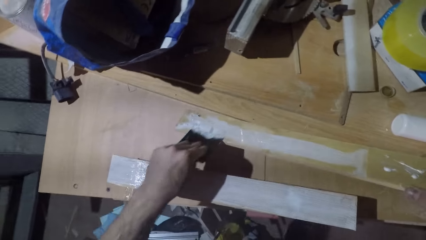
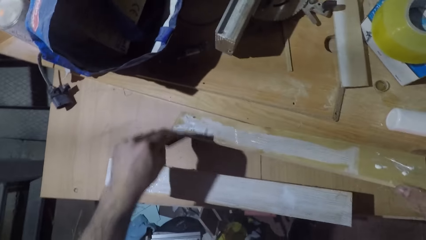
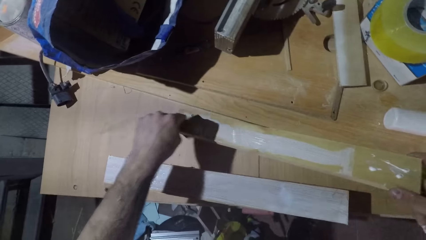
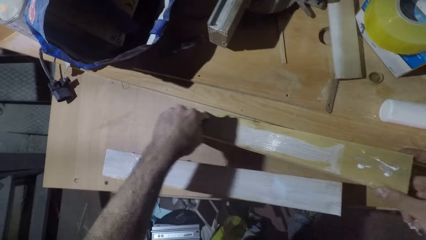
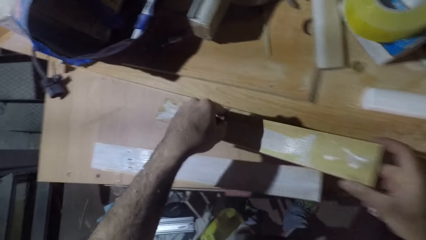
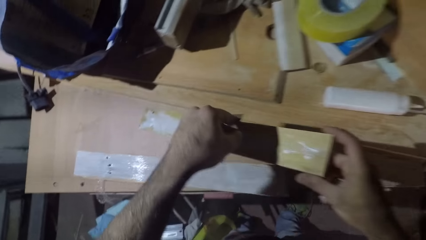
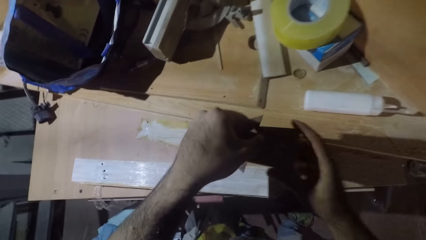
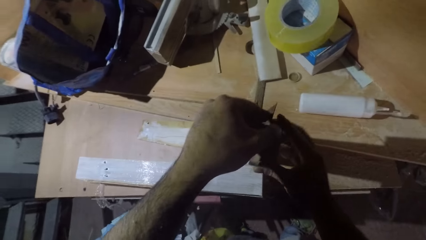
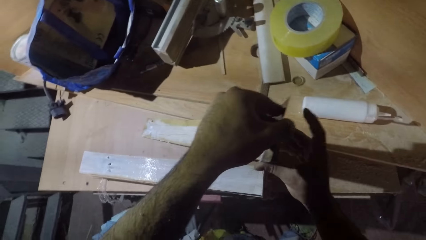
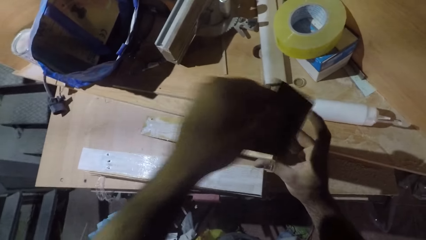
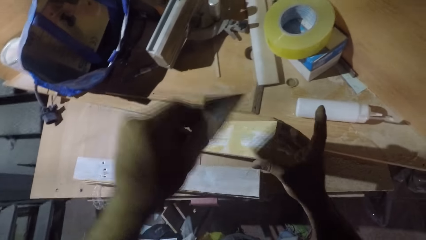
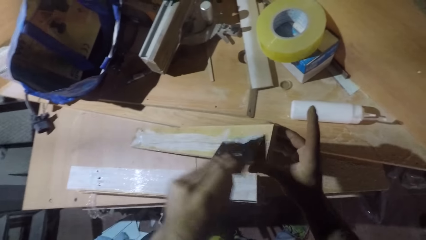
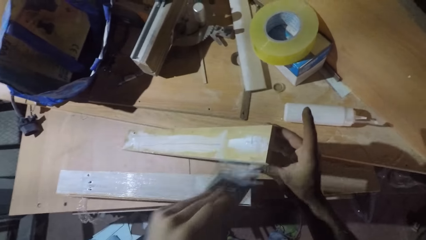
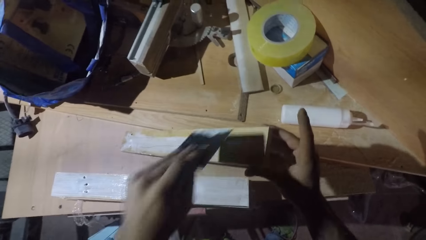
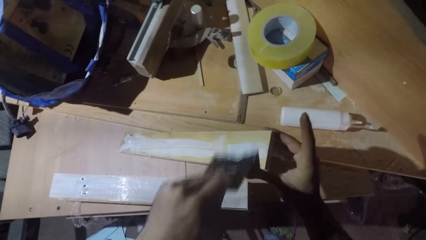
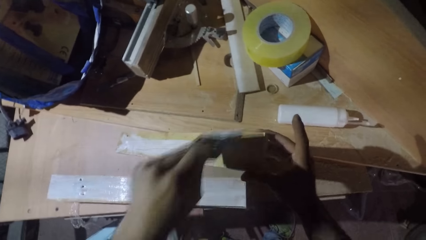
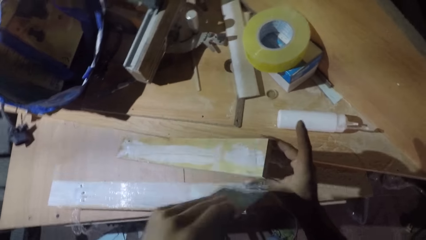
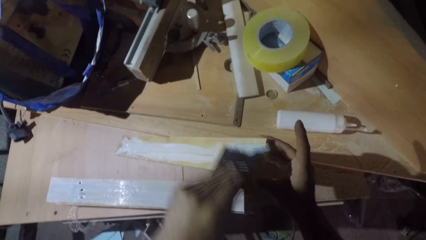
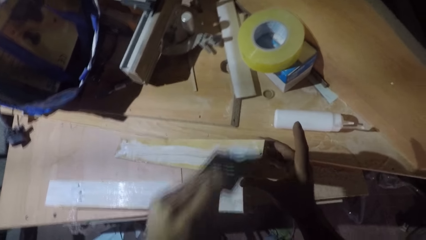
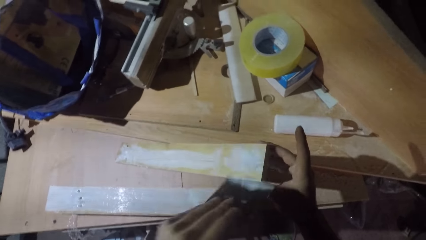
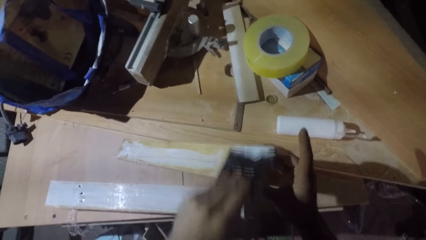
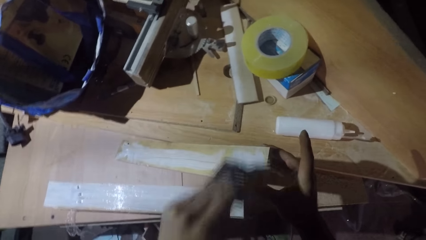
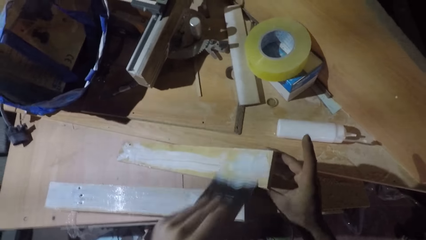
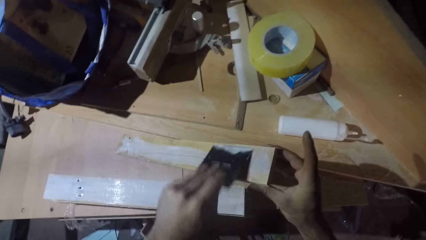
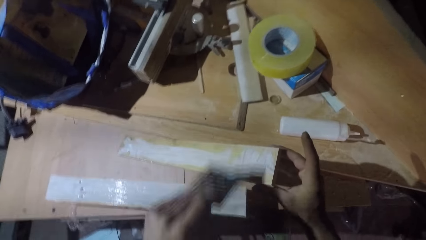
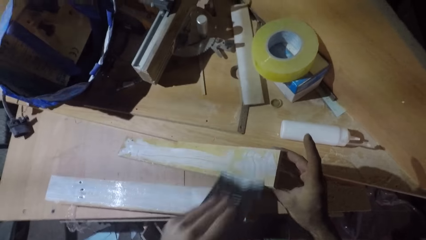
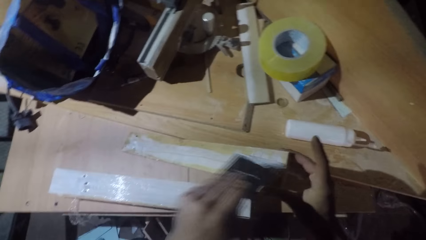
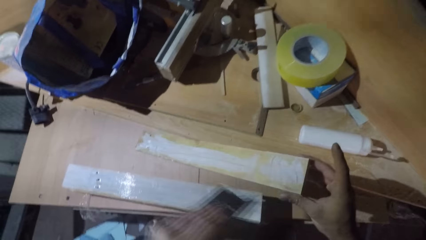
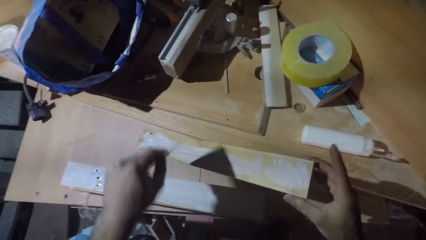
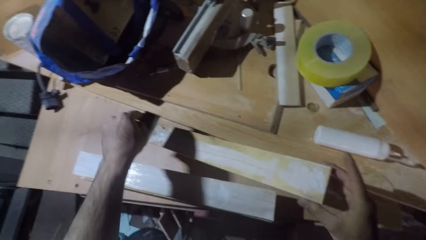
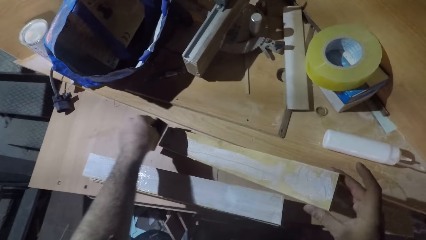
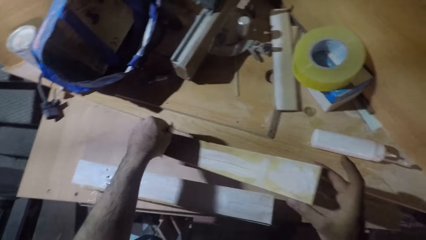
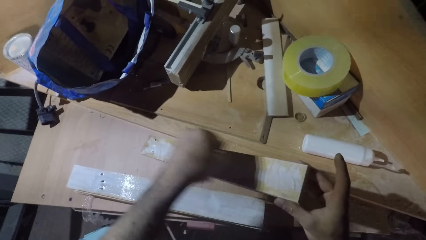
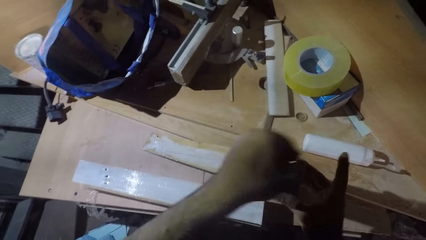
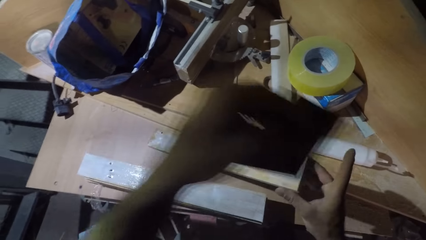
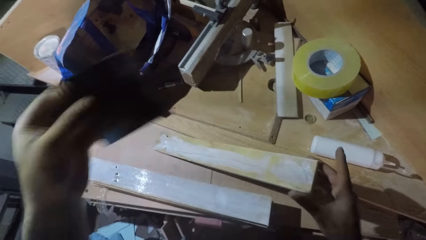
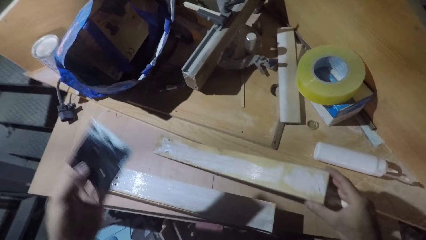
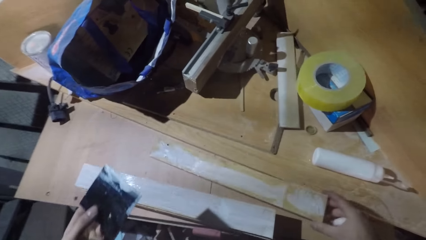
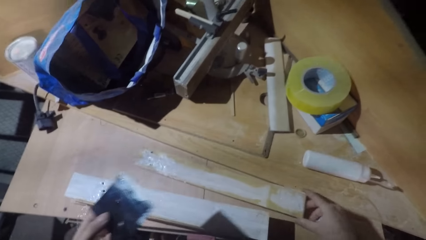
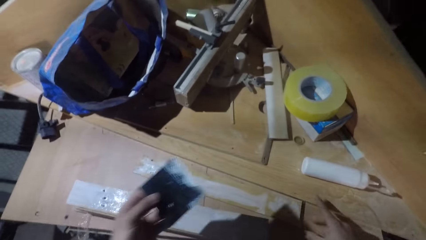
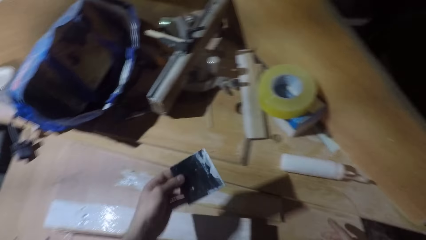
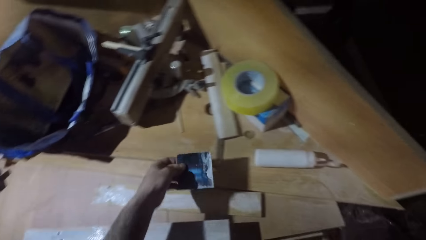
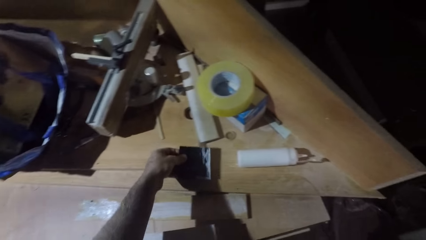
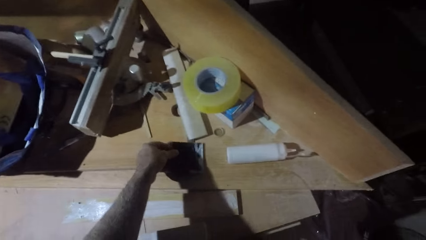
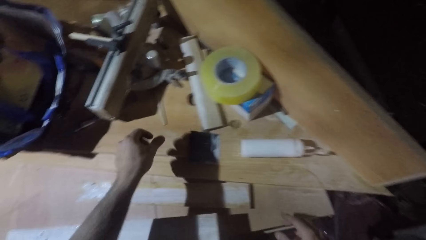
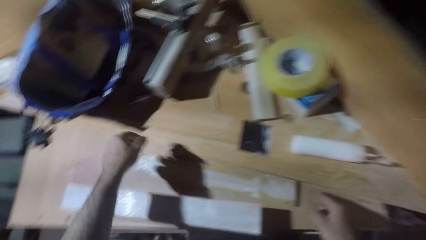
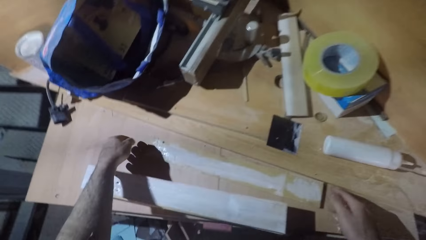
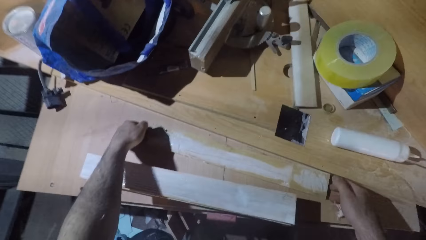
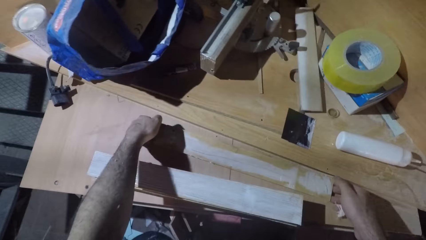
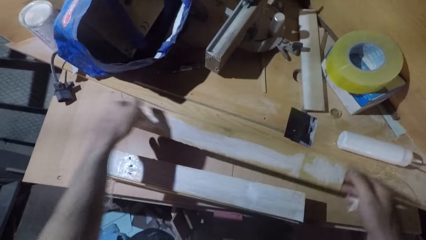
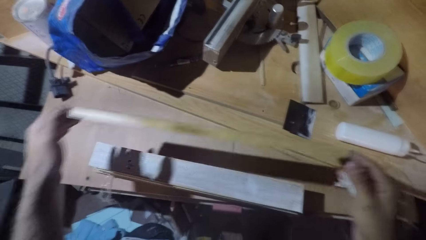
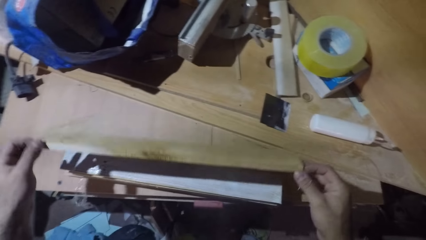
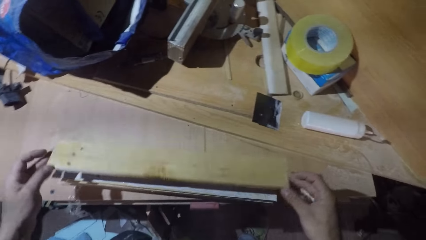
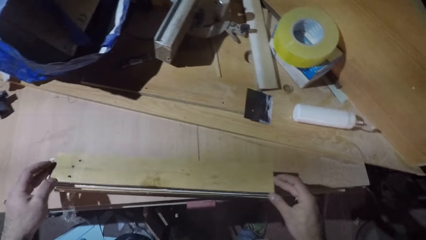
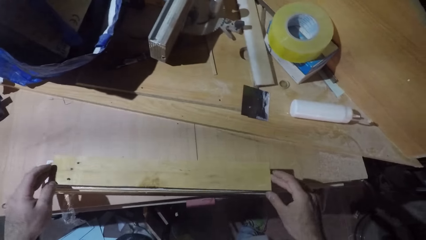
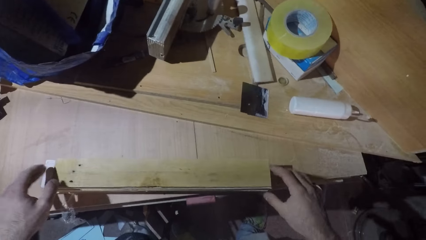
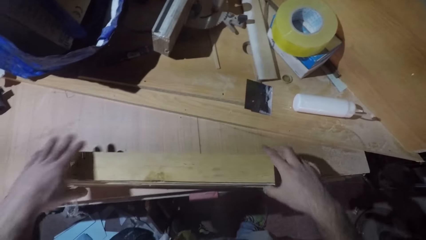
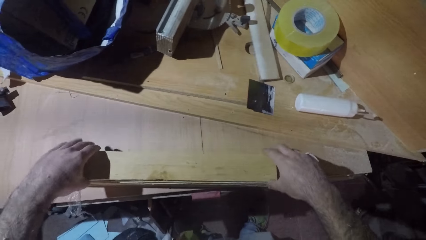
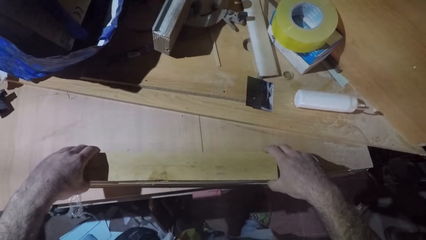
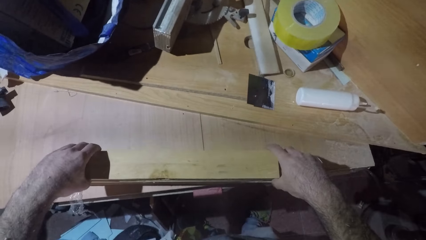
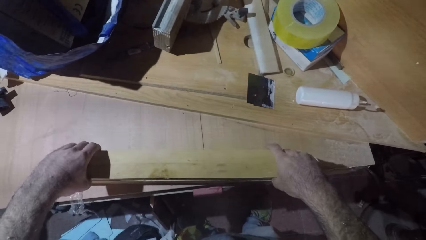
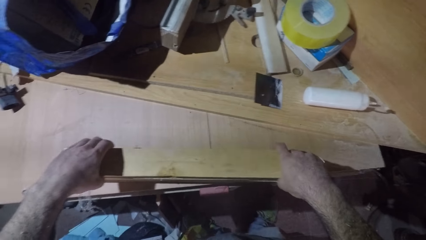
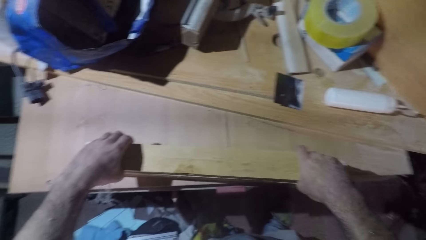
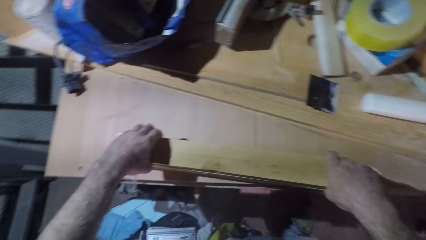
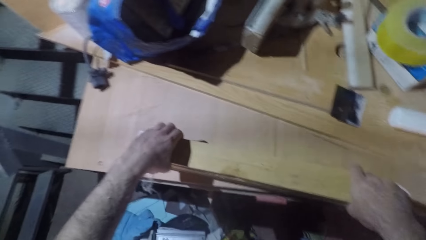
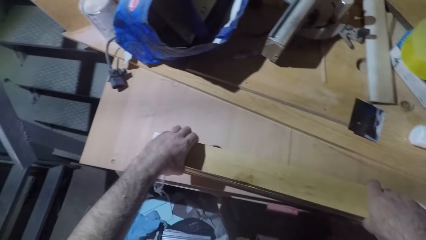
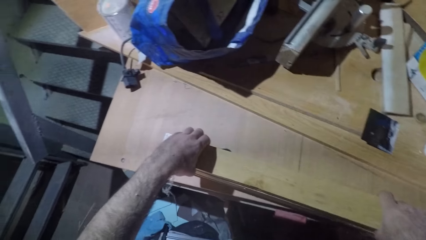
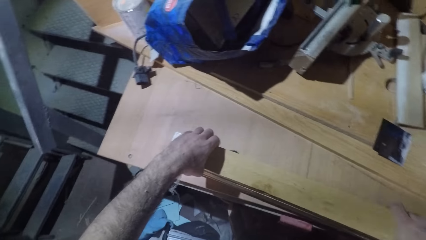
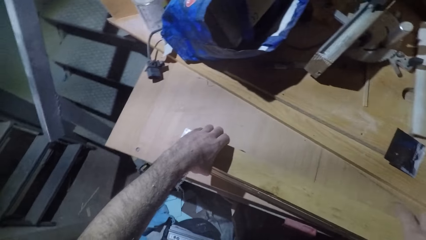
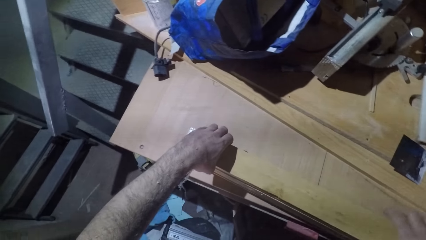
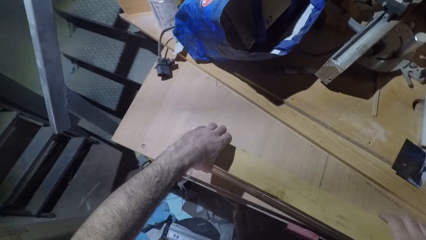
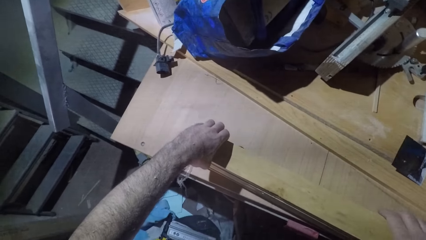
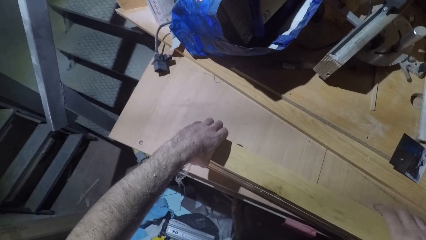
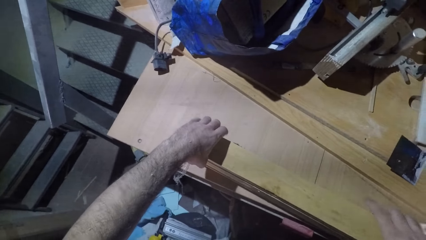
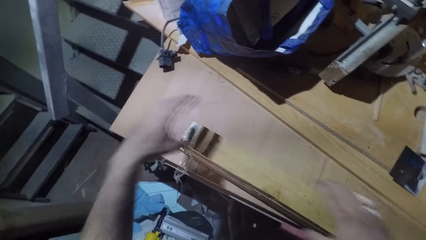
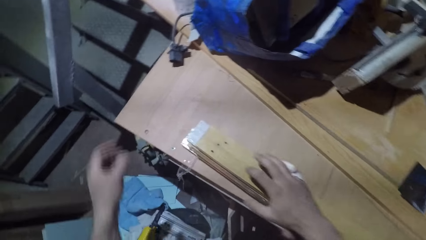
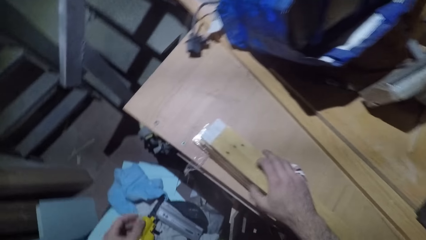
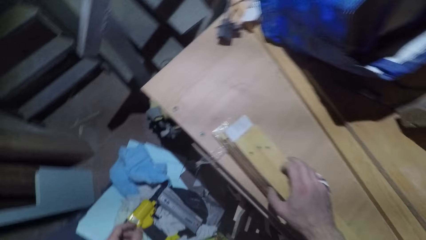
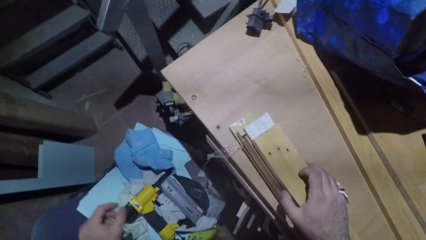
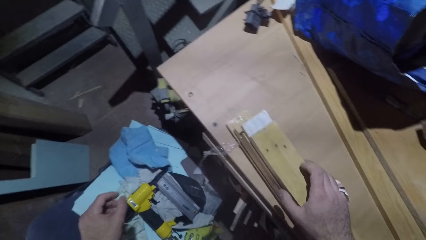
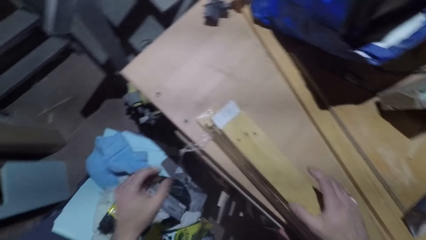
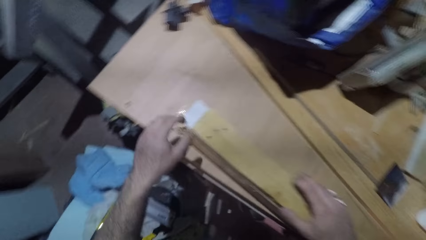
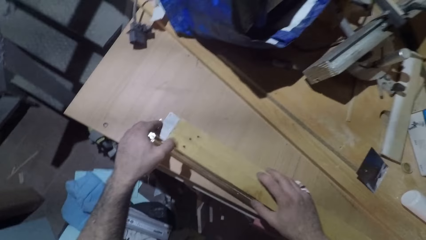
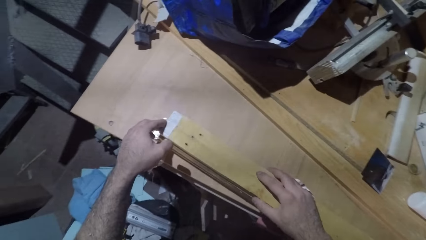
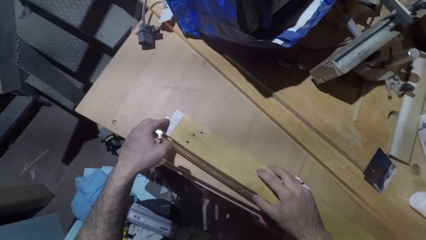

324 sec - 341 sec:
The camera wearer puts the scraper on the table. They pick the wood and put the wood on top of the glued wood.
